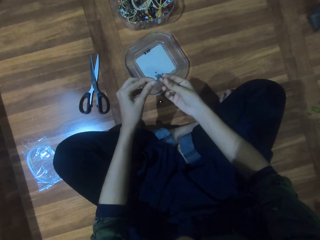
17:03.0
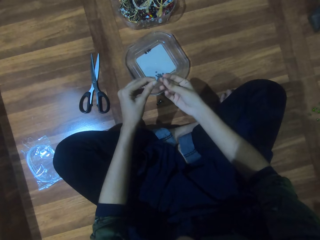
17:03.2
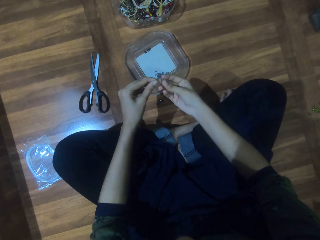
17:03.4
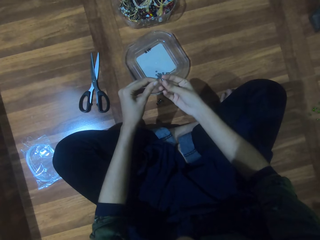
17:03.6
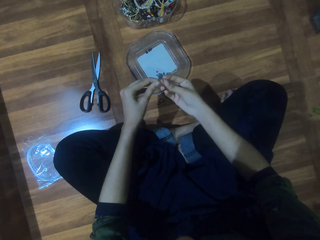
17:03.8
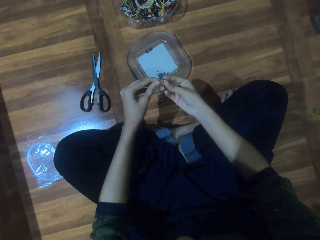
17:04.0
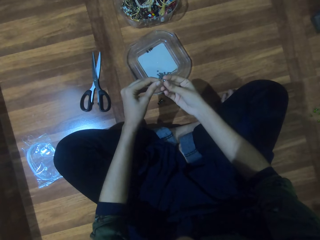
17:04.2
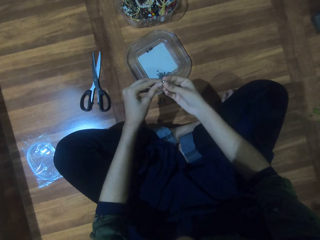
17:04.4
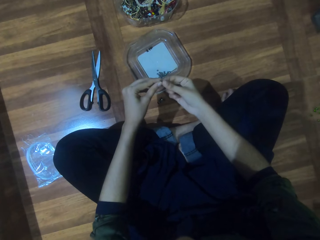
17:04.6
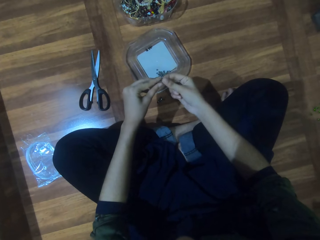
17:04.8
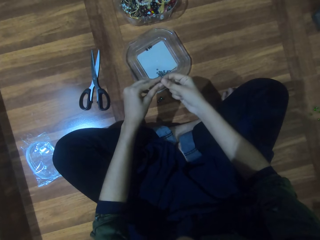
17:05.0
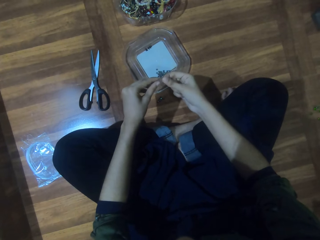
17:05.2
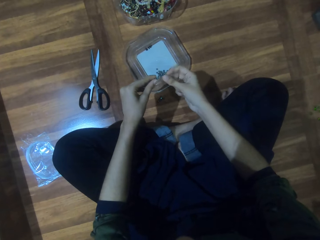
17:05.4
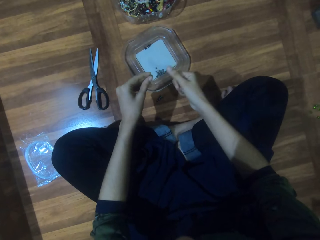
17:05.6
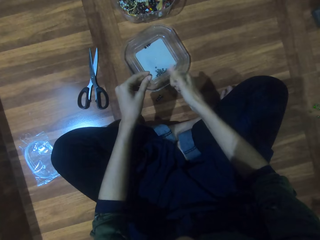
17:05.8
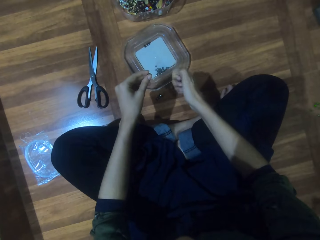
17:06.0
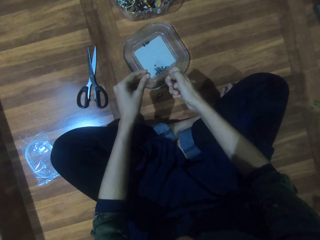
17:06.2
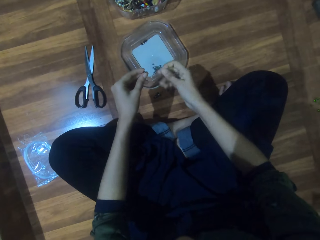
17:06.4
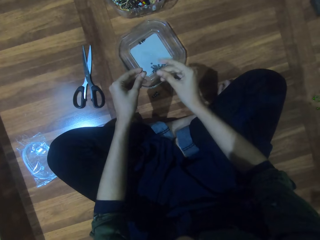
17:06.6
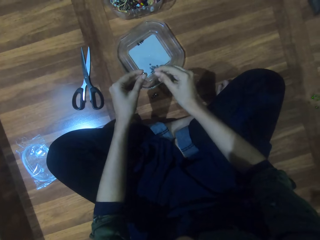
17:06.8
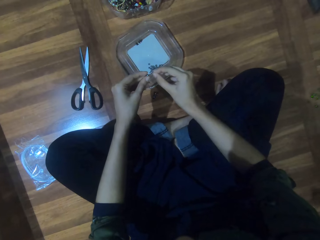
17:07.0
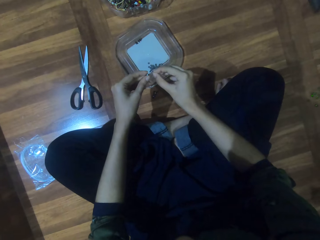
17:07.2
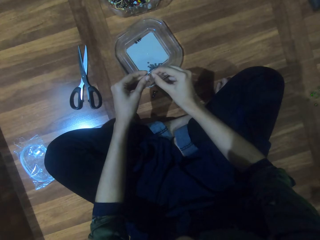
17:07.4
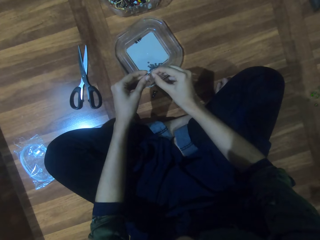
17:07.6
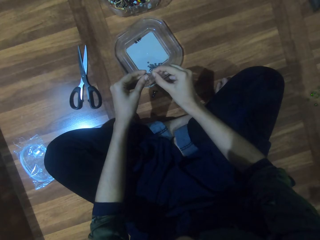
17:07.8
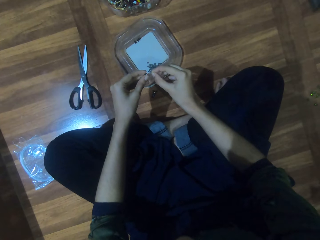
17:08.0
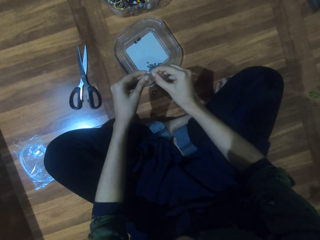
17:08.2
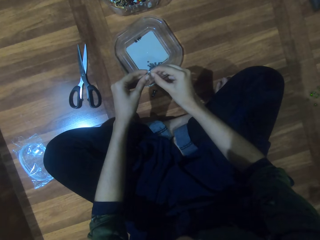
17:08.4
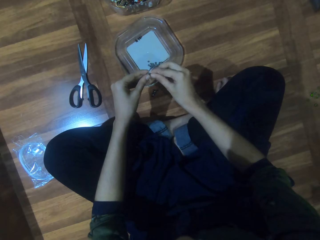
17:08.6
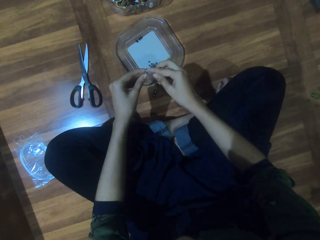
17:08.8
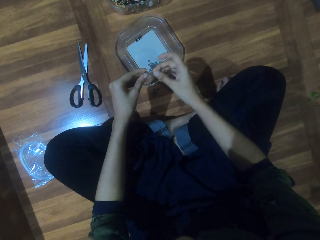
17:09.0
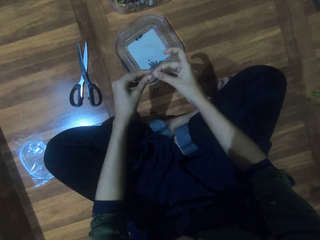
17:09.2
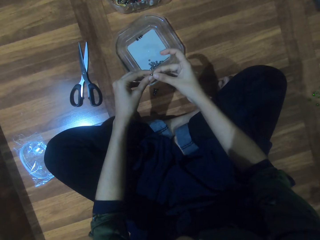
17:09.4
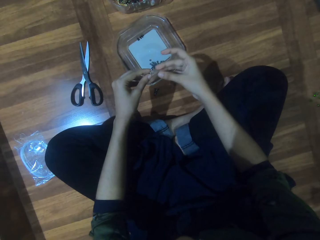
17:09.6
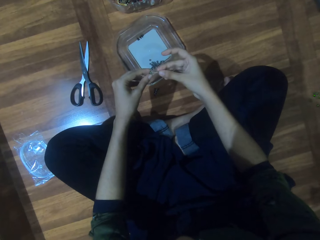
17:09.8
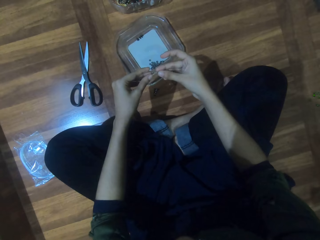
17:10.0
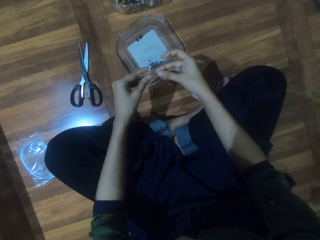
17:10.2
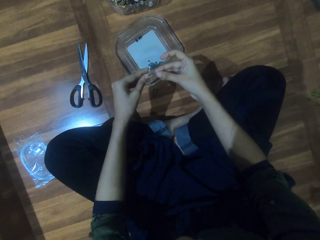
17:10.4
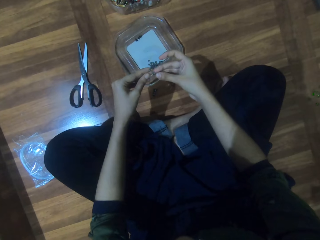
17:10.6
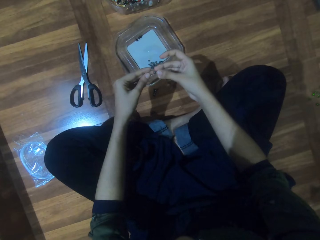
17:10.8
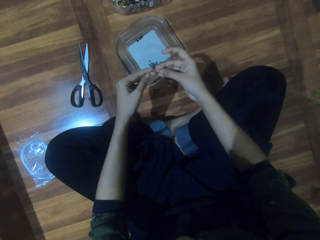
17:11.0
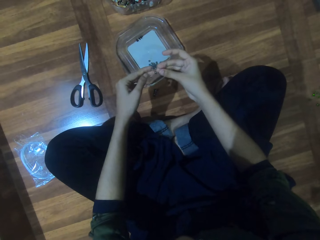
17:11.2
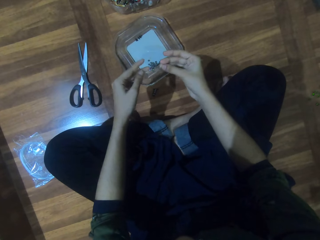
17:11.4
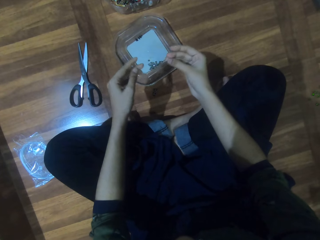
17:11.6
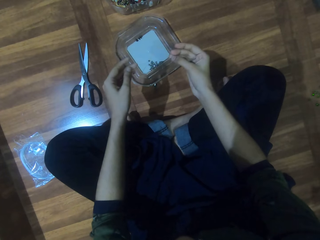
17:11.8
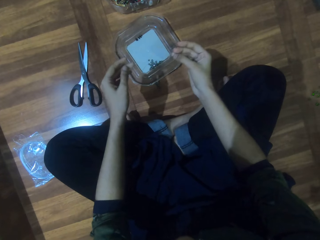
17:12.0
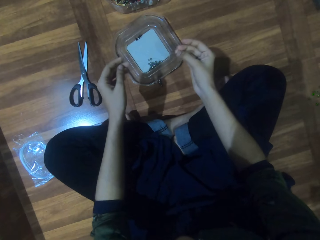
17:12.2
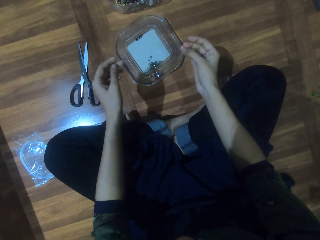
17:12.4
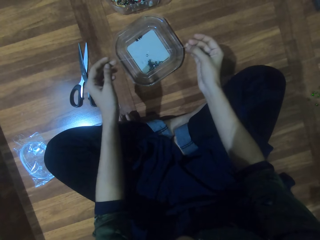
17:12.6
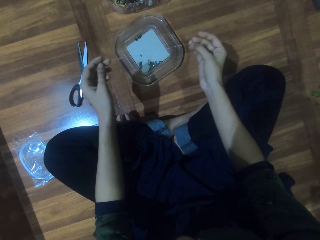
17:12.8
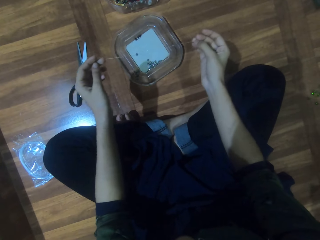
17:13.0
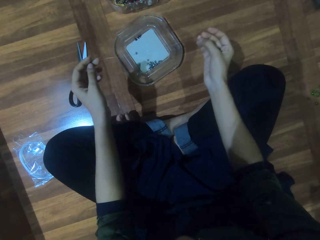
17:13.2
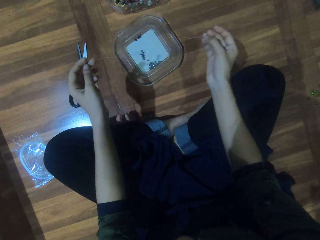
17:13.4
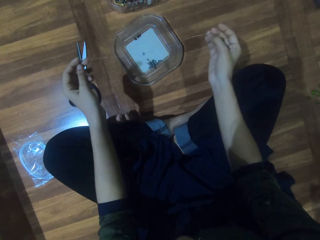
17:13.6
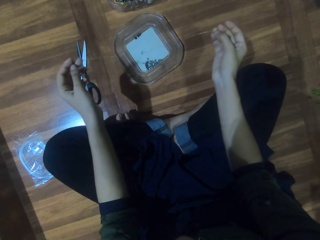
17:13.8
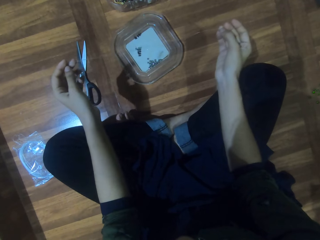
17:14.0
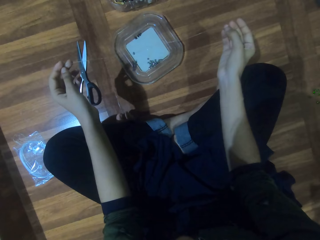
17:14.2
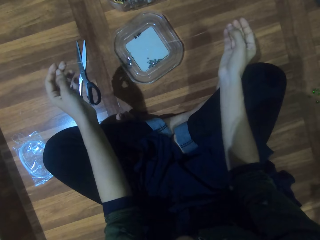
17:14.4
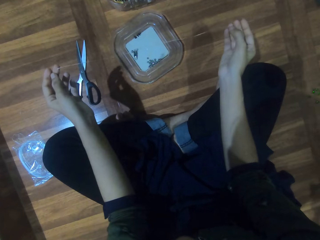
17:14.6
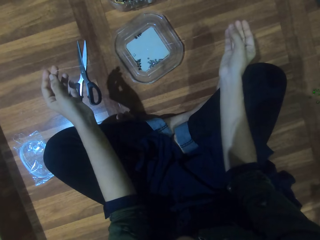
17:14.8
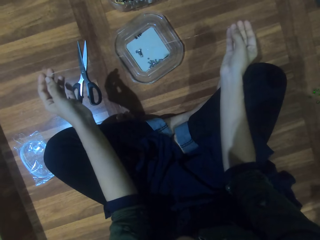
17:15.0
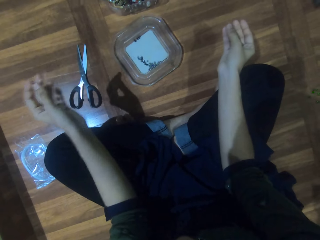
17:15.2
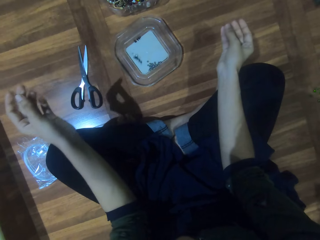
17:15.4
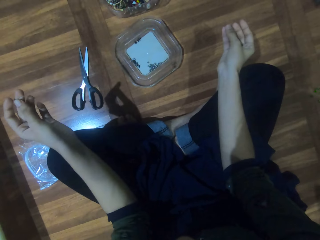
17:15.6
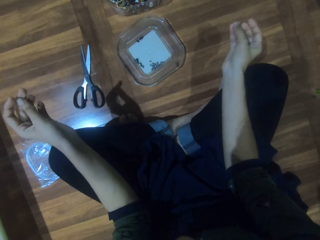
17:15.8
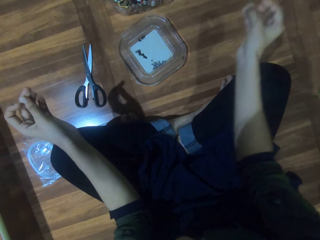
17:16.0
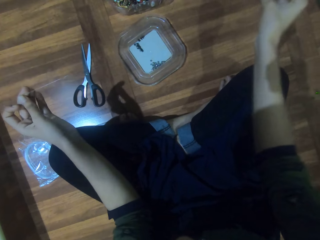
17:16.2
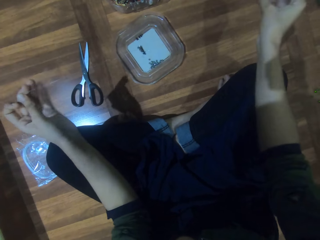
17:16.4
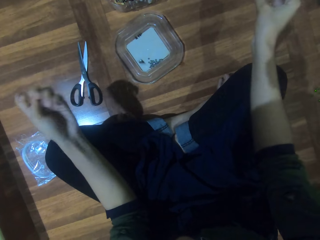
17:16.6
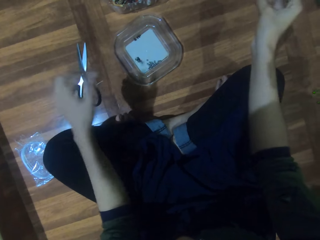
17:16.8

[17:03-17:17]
The camera wearer passes the string through the bead. They rub fingers. They thread the bead. They stretch the string.

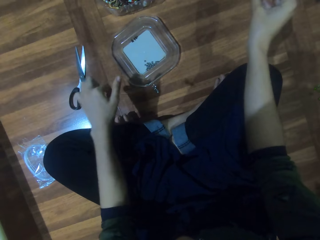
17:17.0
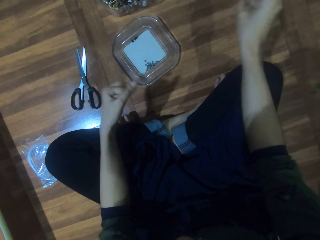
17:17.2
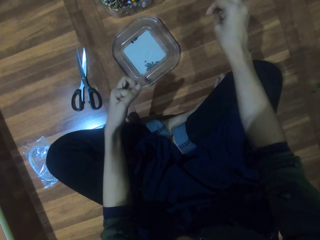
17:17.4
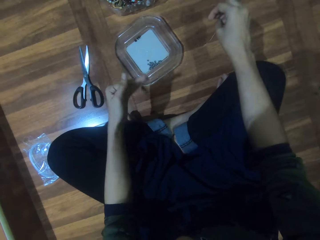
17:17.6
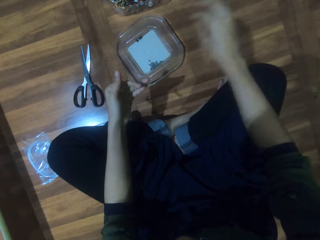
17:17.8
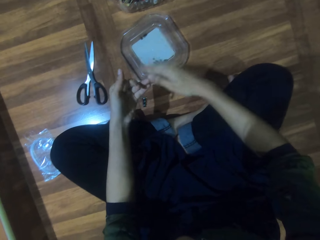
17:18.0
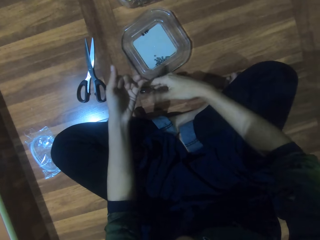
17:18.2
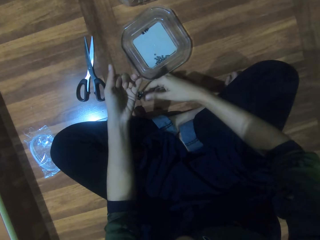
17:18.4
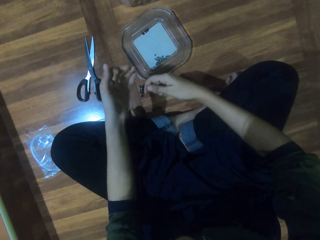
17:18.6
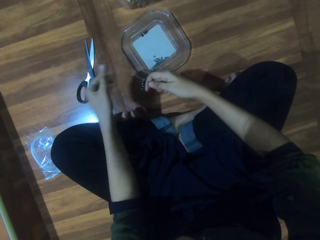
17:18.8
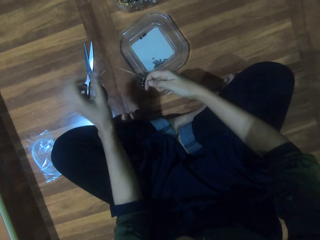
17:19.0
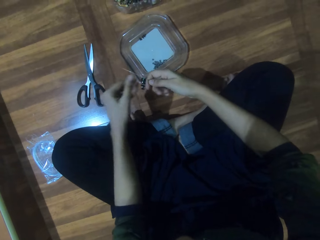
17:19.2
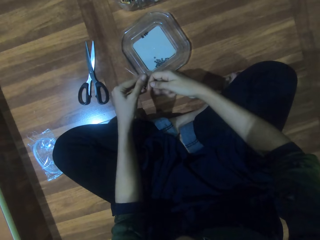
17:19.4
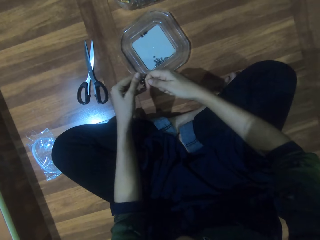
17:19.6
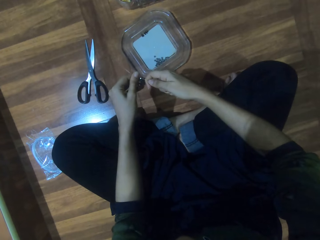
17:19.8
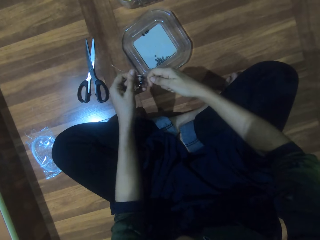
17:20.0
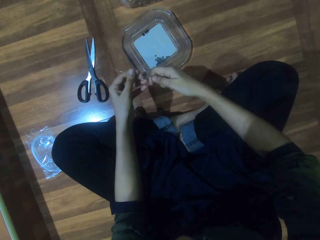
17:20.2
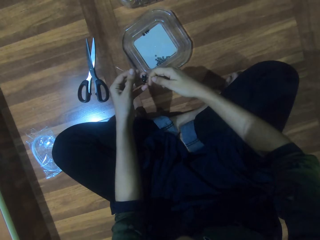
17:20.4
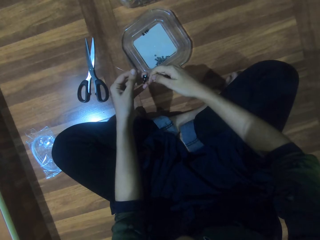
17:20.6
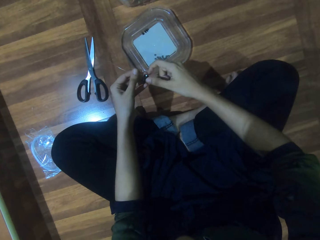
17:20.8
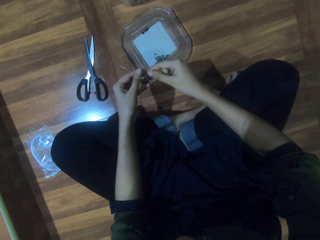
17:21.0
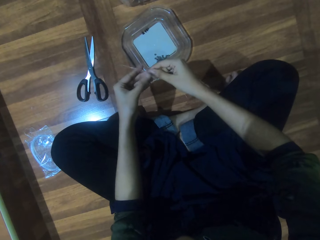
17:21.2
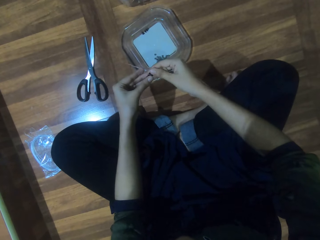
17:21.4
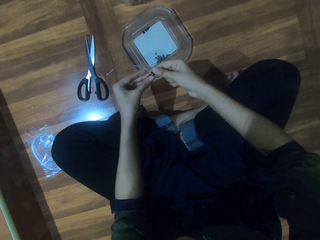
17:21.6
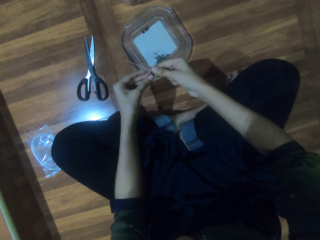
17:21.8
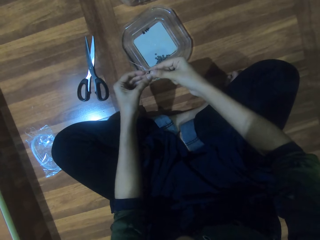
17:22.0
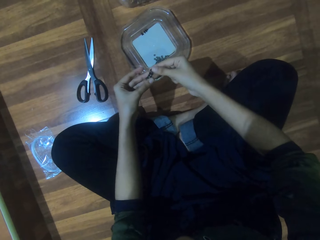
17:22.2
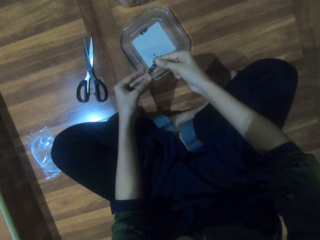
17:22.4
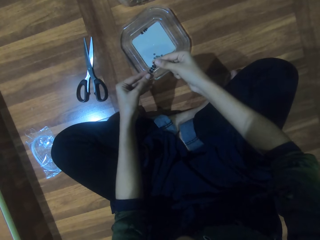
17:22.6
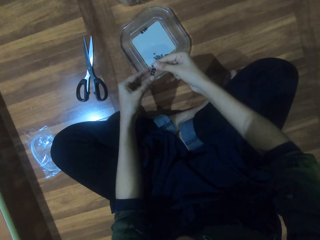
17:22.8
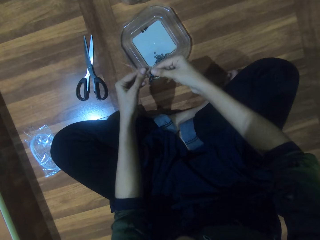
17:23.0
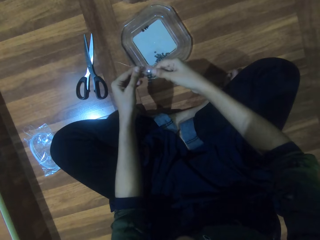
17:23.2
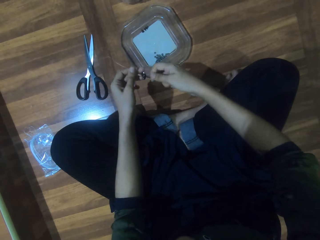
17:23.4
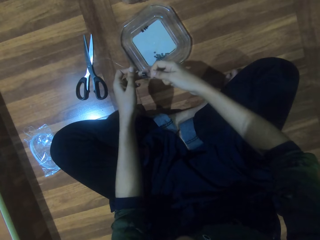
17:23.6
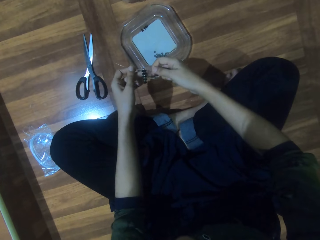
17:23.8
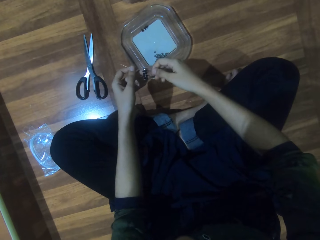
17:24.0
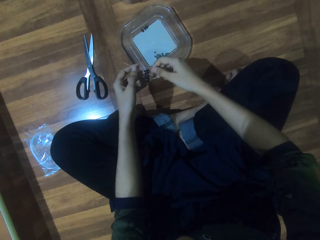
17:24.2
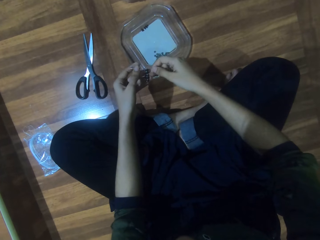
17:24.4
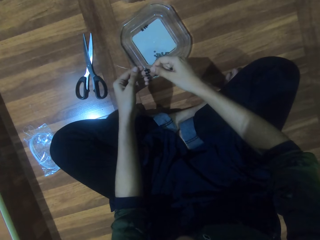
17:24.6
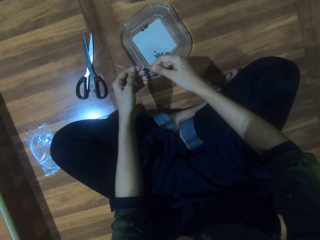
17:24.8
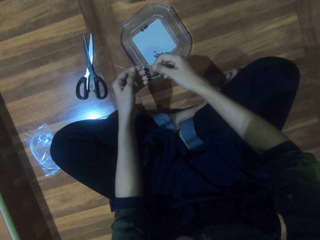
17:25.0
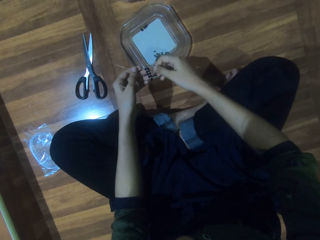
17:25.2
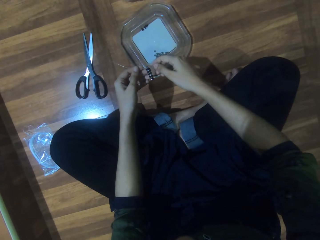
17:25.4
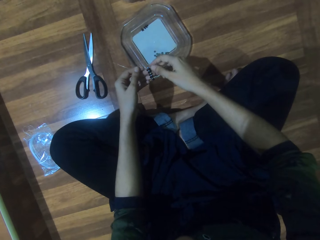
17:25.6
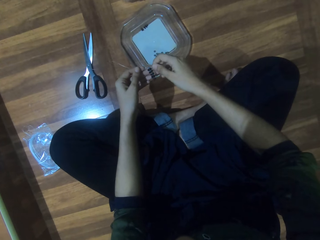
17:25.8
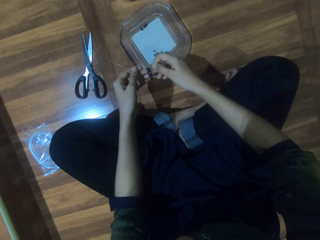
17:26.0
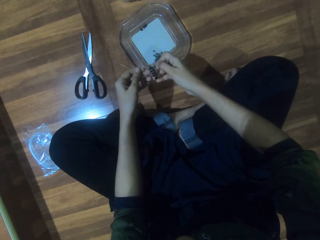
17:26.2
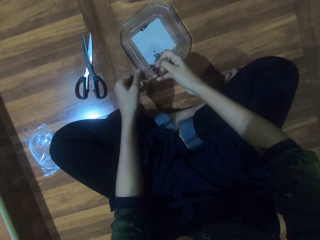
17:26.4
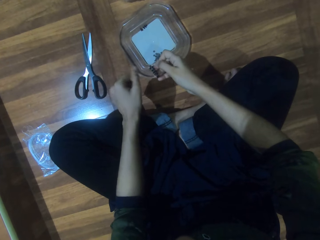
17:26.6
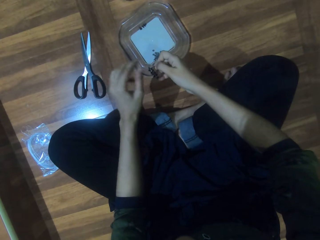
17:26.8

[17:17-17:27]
The camera wearer holds the beads.
